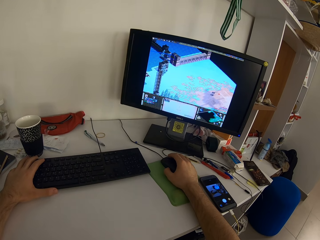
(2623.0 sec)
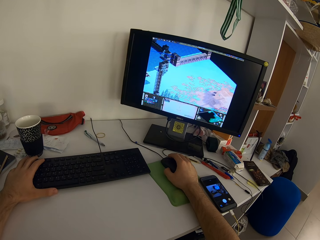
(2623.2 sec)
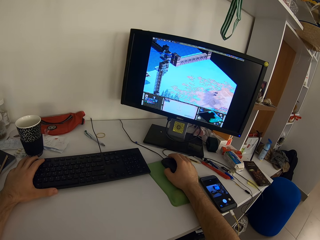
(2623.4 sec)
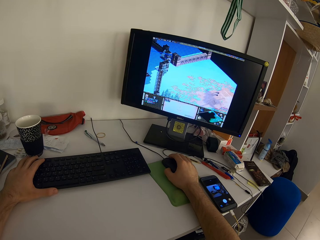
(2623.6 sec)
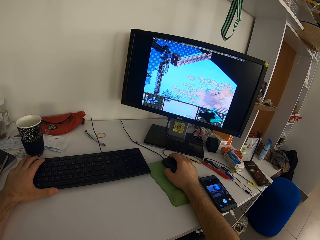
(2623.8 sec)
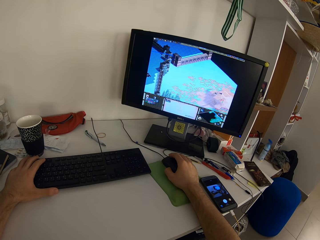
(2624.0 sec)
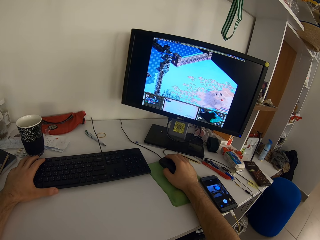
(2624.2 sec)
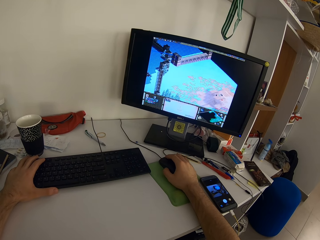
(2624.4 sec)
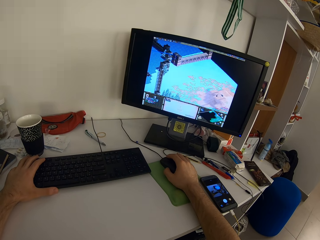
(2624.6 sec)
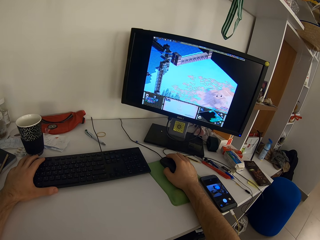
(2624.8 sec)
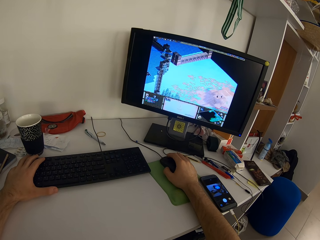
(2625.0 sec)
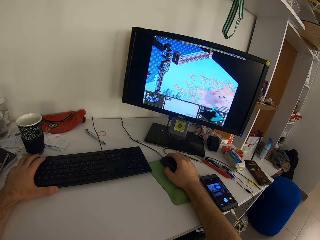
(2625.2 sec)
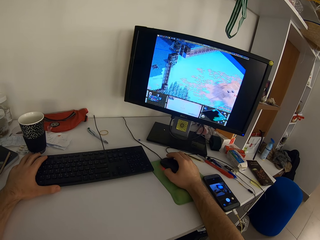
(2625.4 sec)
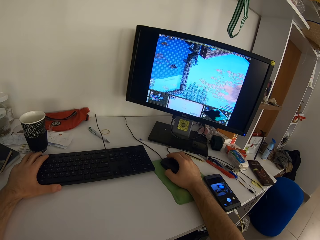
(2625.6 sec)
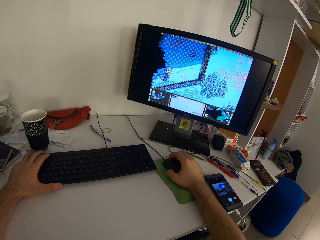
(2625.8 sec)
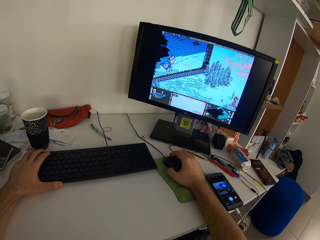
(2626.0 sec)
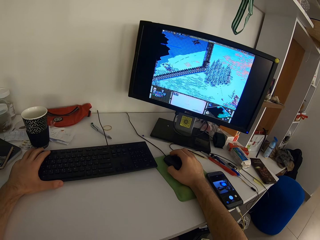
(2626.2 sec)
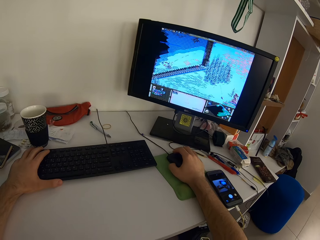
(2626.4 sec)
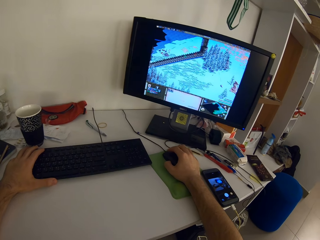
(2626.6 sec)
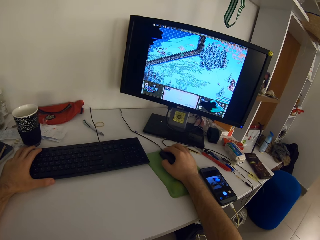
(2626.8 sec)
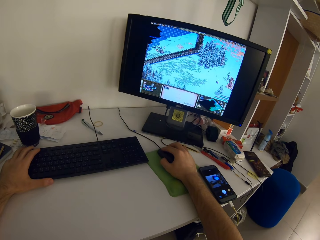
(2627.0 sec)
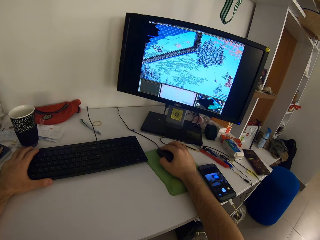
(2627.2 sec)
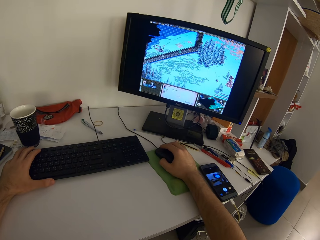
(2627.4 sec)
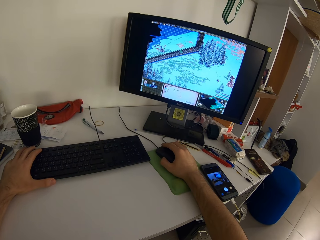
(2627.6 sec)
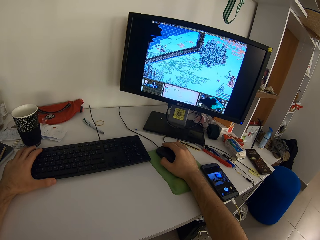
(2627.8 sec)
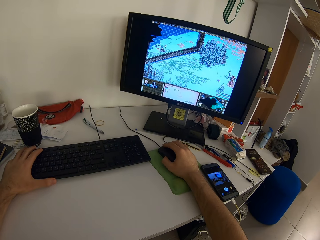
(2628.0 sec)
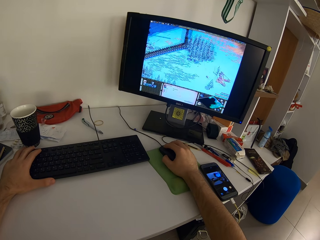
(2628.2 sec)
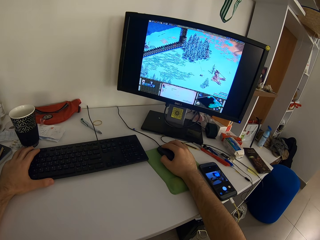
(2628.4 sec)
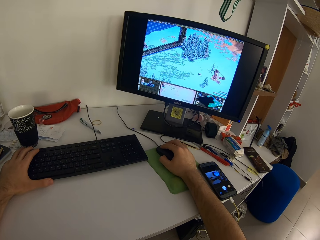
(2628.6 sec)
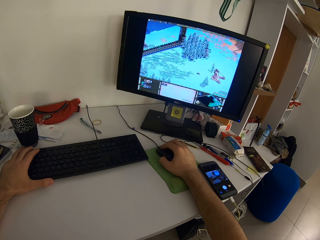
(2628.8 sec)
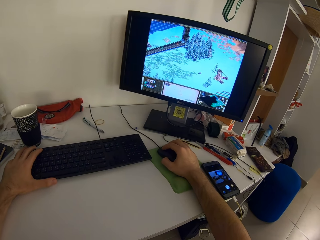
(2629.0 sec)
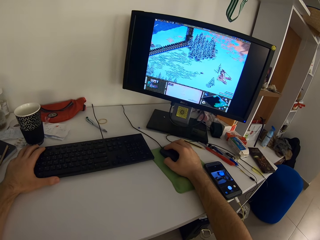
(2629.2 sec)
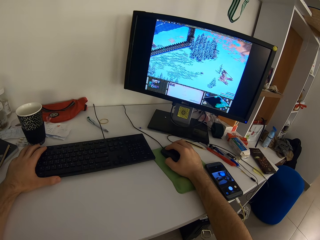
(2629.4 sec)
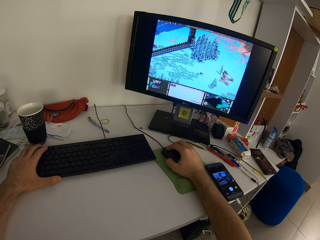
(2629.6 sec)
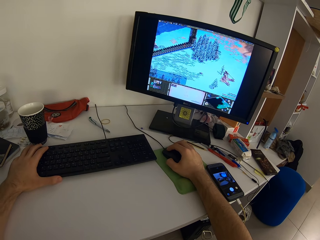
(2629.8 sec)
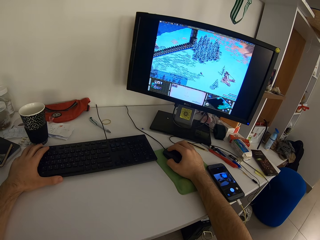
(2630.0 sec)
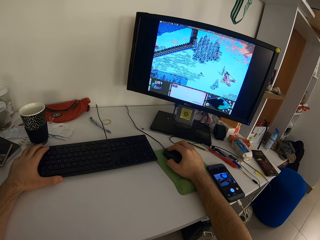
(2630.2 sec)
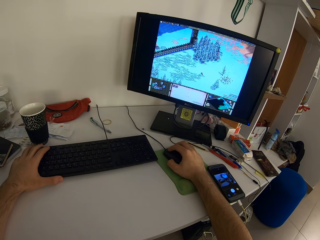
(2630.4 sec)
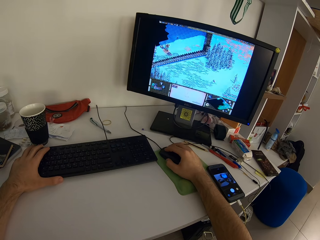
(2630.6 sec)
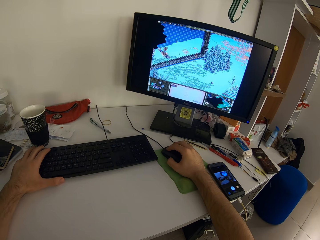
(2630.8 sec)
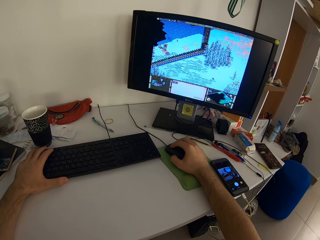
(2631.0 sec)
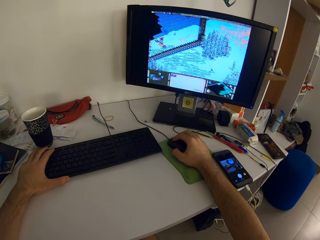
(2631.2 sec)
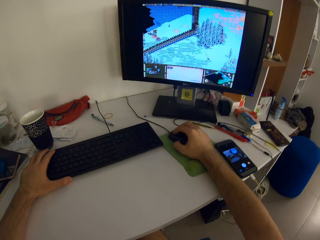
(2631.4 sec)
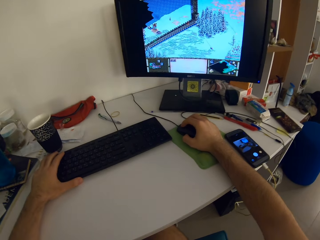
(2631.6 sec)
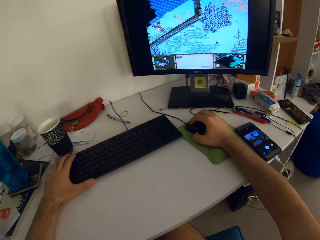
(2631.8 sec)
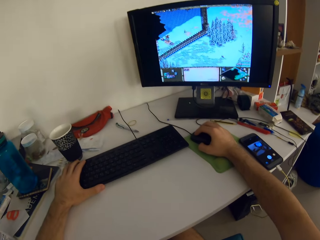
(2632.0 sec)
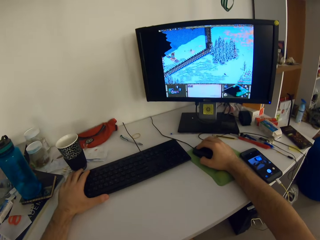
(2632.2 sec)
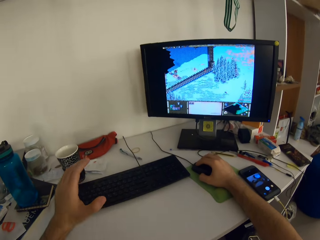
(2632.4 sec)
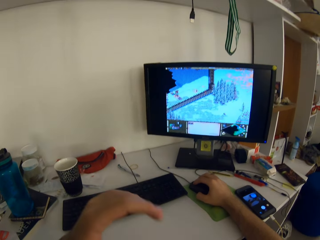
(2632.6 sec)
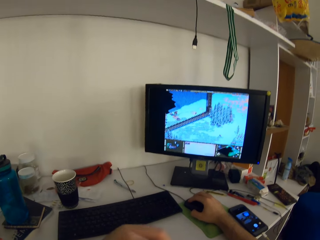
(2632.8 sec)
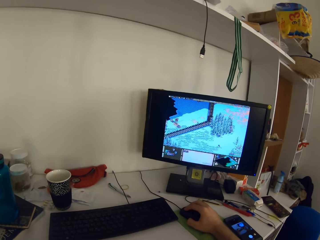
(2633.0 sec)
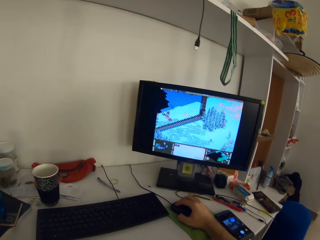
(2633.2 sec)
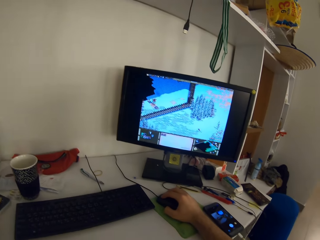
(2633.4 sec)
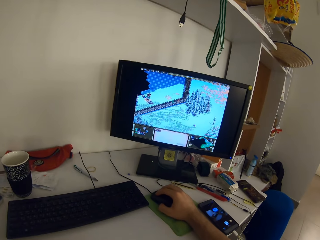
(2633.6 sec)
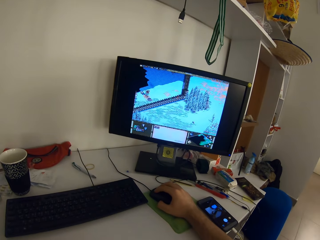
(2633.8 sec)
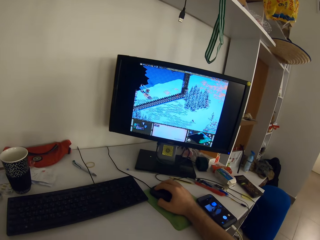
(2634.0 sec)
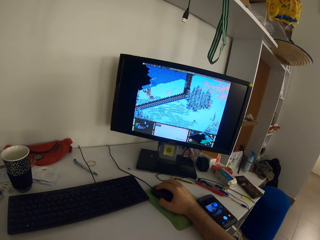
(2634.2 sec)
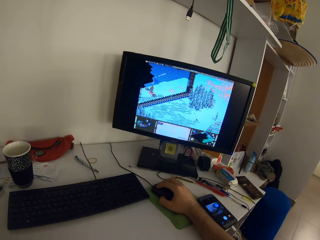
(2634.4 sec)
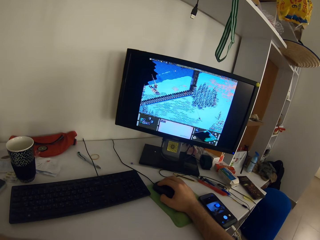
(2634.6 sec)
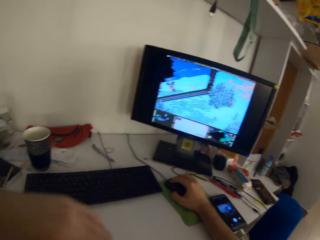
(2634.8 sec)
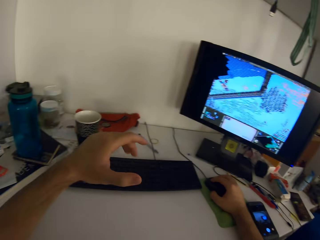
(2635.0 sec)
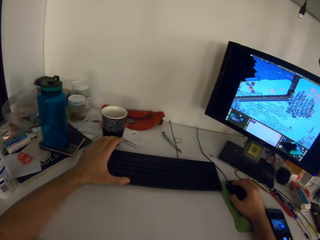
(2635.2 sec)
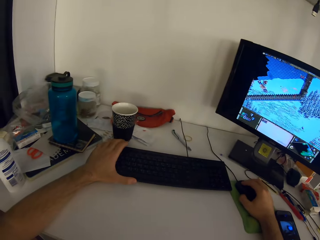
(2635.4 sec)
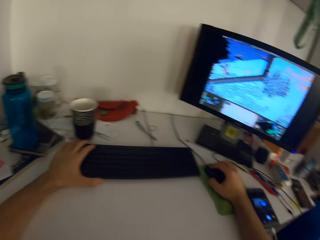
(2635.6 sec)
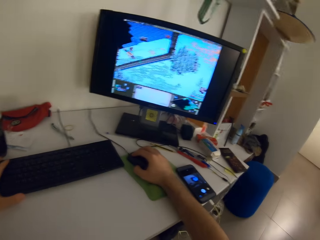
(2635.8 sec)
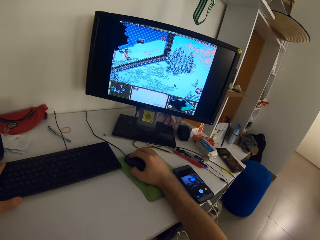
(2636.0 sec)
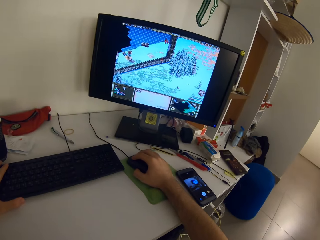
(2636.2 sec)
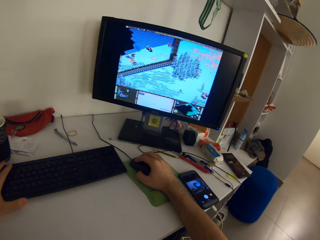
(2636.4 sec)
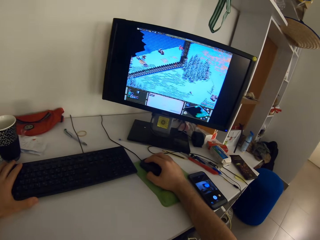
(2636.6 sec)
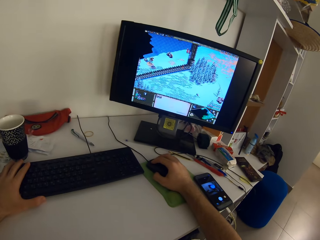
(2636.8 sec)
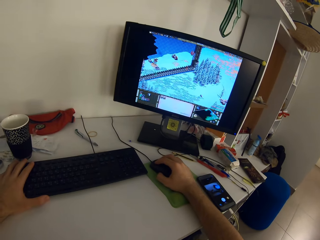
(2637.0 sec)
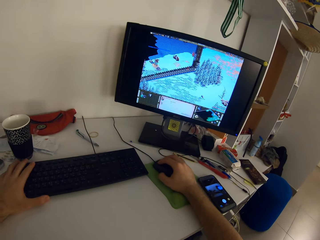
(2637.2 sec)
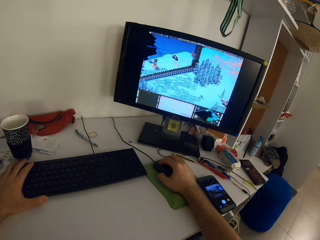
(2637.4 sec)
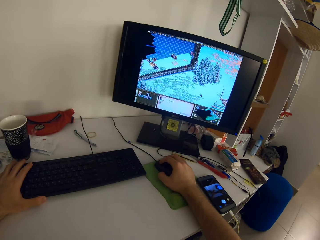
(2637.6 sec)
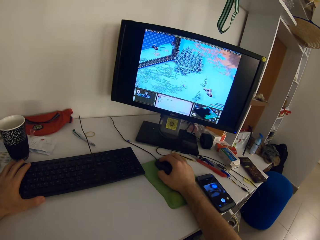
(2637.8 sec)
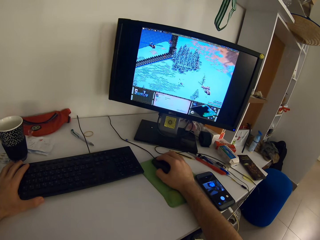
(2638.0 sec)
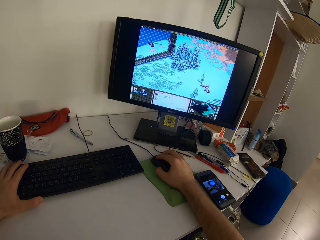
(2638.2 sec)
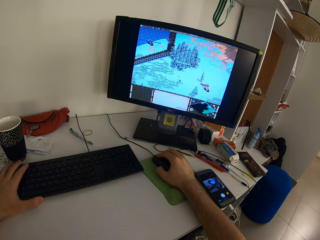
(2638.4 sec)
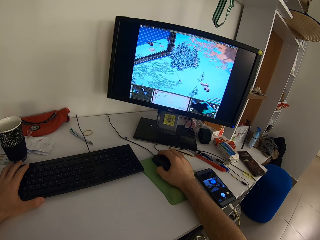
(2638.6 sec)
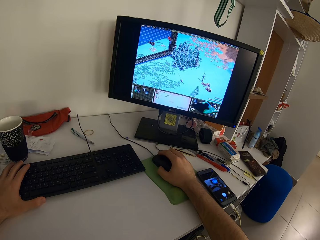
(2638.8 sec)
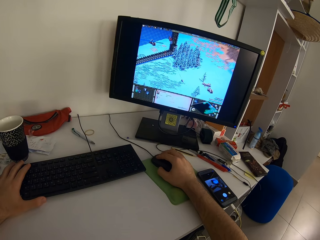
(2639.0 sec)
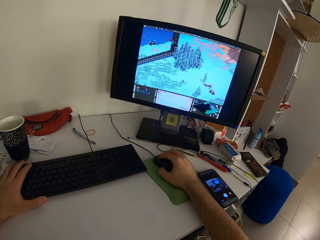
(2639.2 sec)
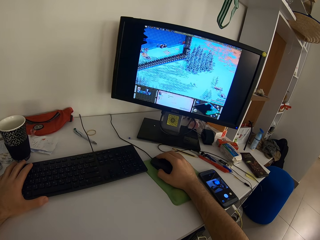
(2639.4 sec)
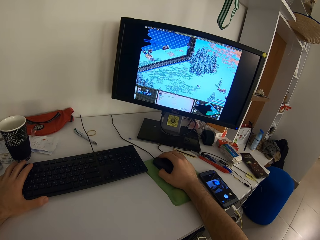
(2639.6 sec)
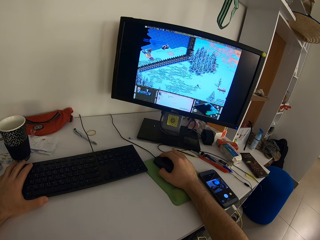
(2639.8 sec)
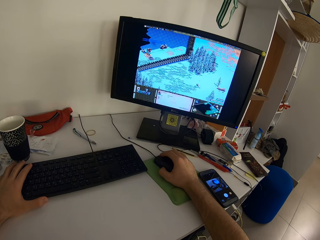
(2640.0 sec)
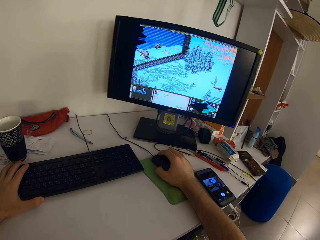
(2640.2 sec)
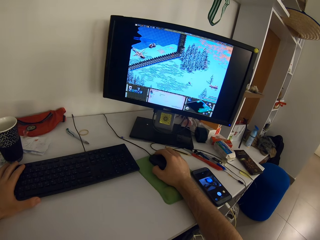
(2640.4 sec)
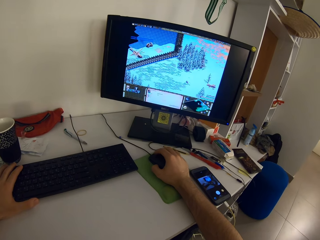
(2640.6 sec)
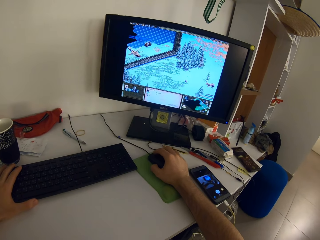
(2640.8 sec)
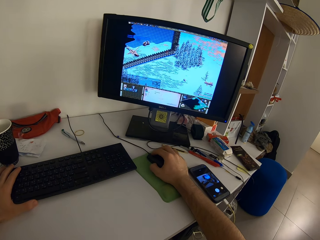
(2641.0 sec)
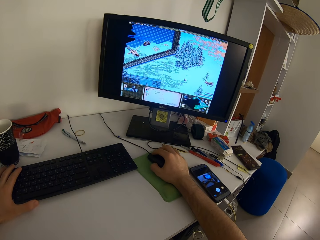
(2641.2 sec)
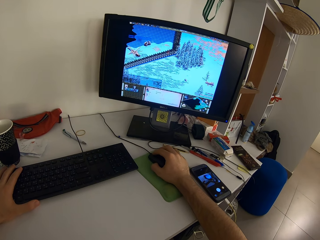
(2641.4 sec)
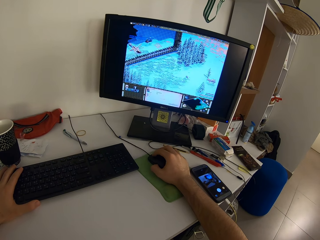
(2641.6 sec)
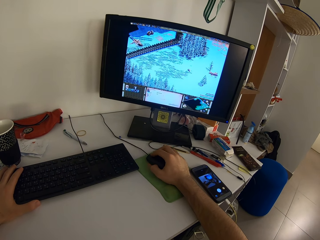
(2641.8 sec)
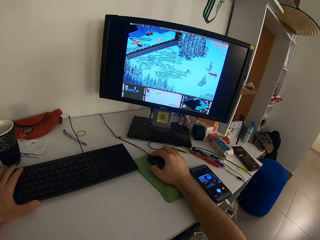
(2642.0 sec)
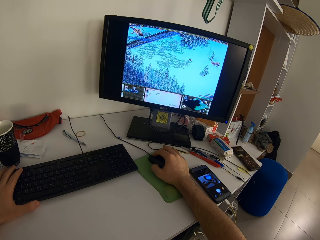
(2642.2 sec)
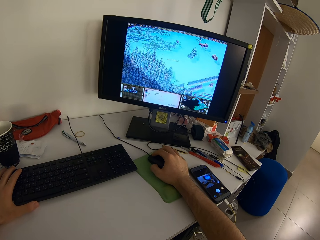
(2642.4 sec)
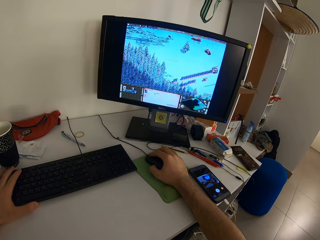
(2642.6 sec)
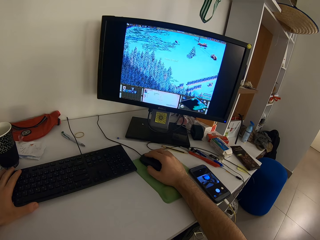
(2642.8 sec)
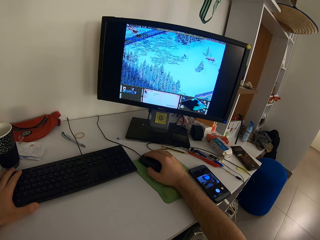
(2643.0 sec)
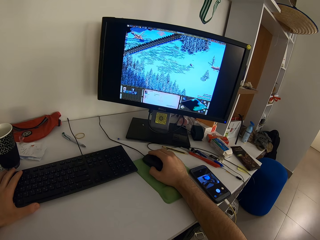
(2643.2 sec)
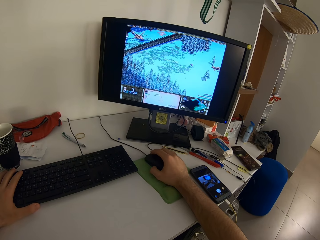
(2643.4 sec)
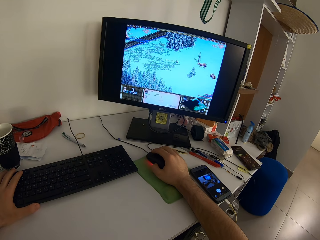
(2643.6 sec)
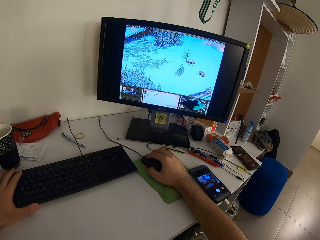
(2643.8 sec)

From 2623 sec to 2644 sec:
The camera wearer removes his left hand from the keyboard on the table. They place his left hand on the keyboard on the table, hold the keyboard with her left hand, and scroll the computer with her right hand.
